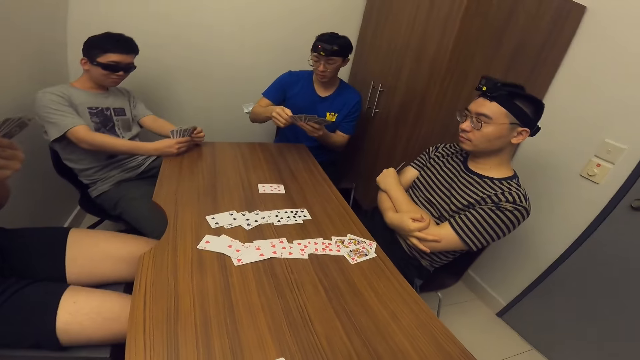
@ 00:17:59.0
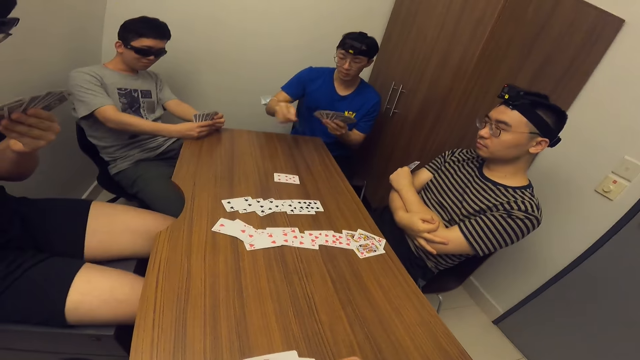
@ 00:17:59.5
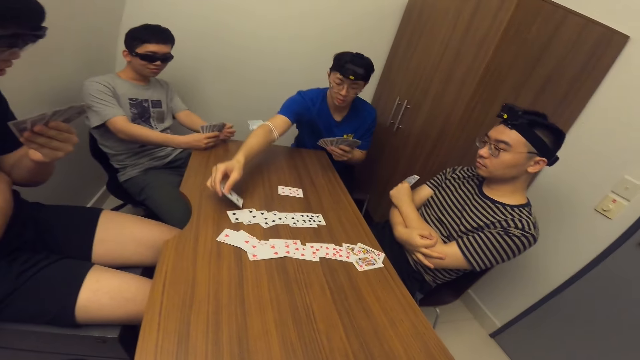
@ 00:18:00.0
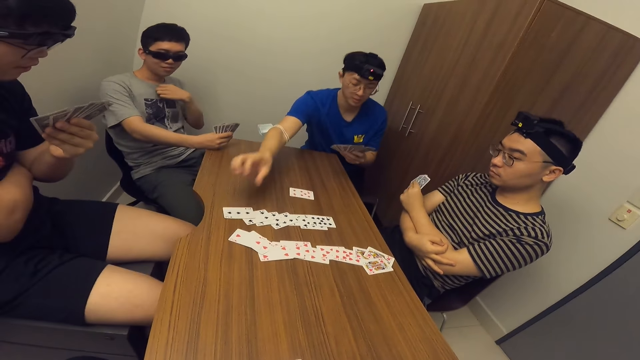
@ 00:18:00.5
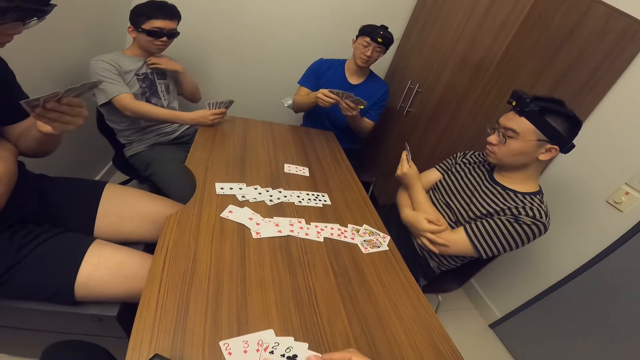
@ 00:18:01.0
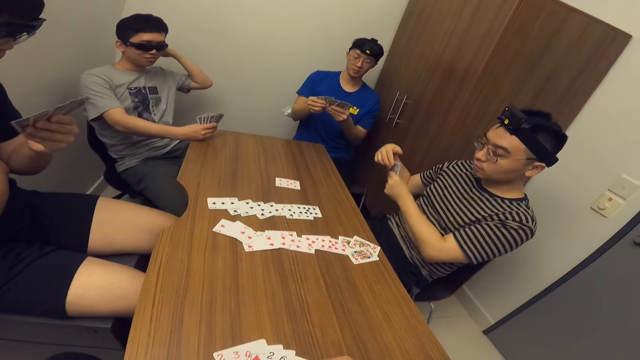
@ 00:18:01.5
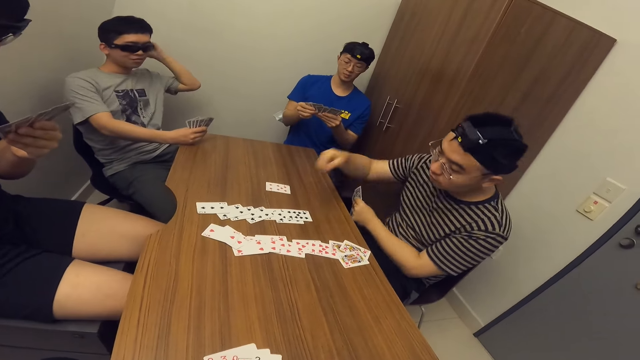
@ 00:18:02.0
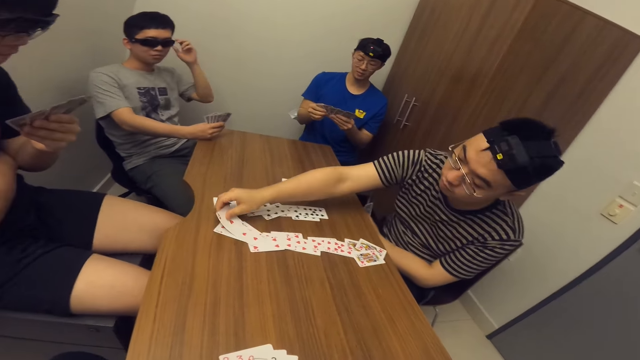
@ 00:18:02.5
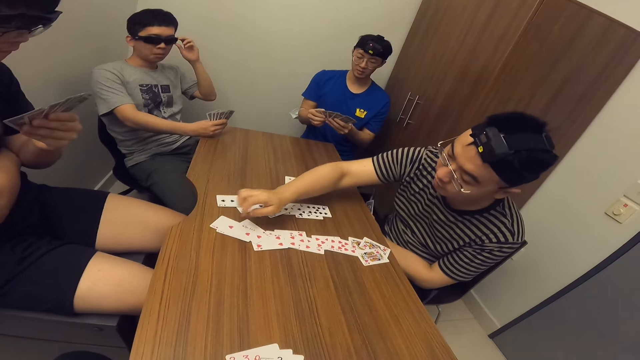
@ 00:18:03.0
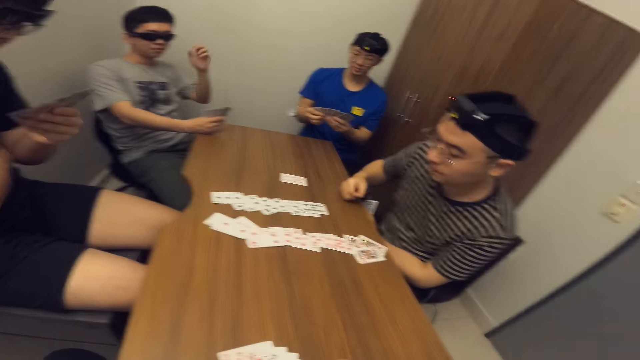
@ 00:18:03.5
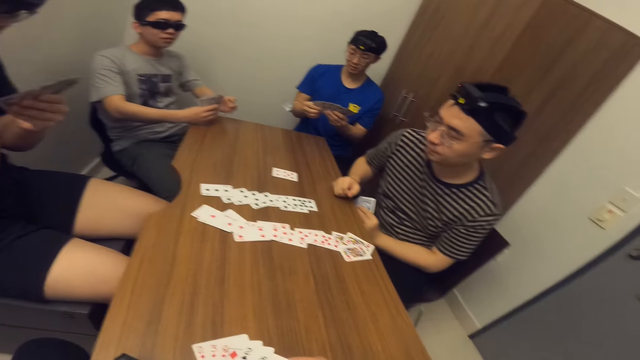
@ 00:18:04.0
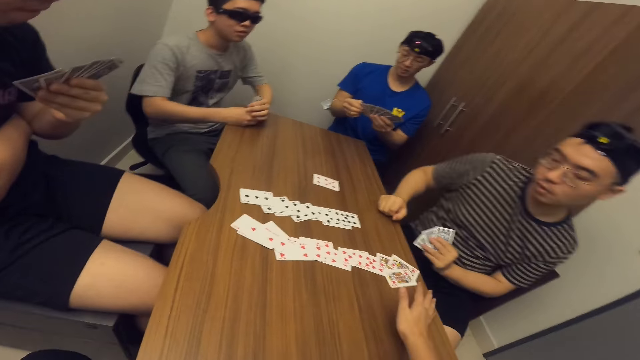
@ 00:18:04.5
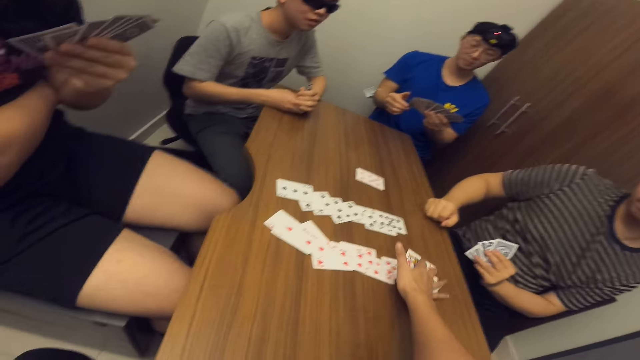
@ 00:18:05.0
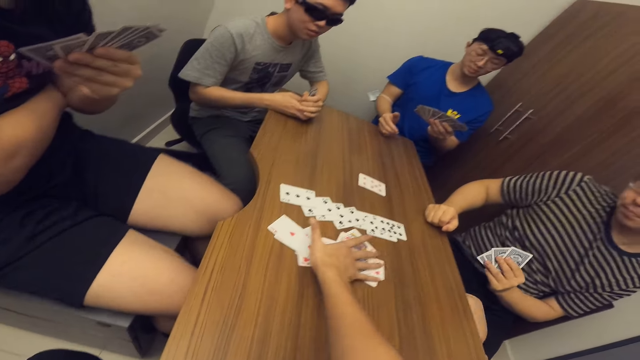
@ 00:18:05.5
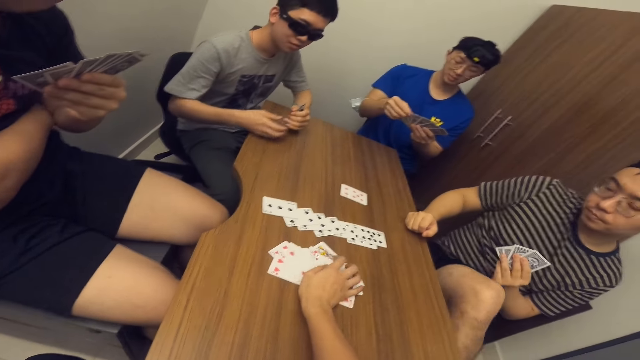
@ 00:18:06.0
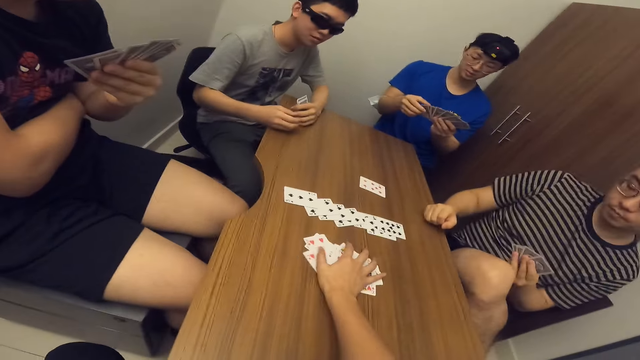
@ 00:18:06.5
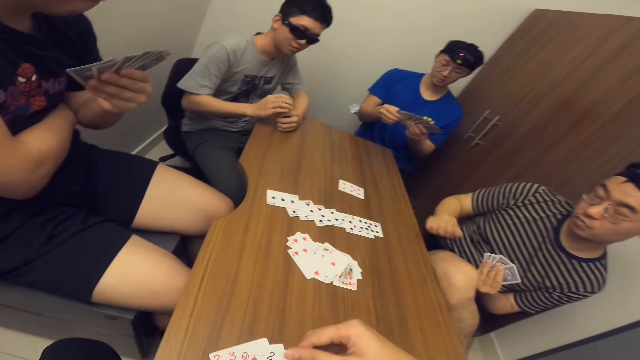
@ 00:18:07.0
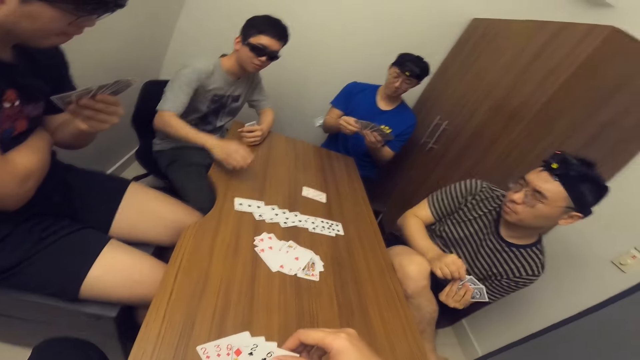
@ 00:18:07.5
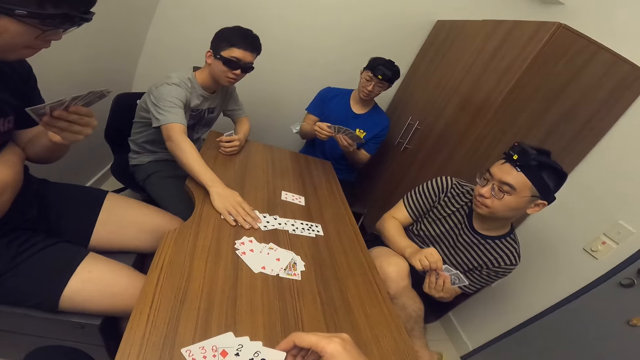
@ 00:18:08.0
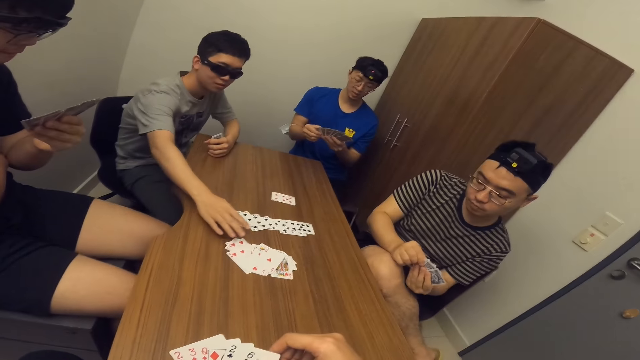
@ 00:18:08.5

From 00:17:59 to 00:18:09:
A man places a card on the table with his right hand. Another man places a card on the table with his right hand. The camera wearer gathers the cards on the table with his right hand. A third man adjusts the cards on the table with his right hand.

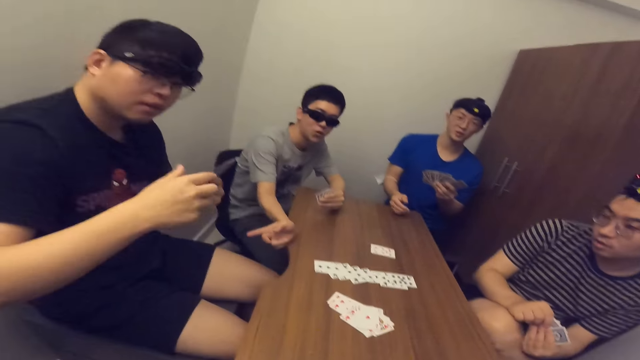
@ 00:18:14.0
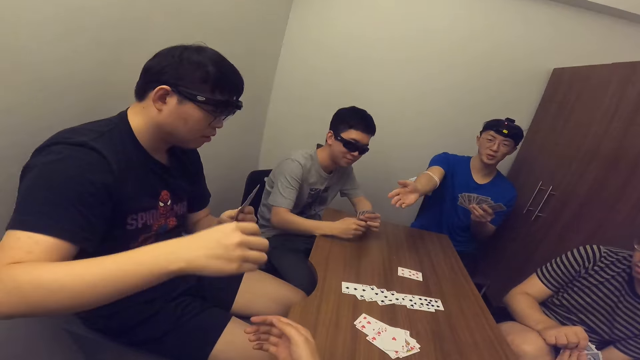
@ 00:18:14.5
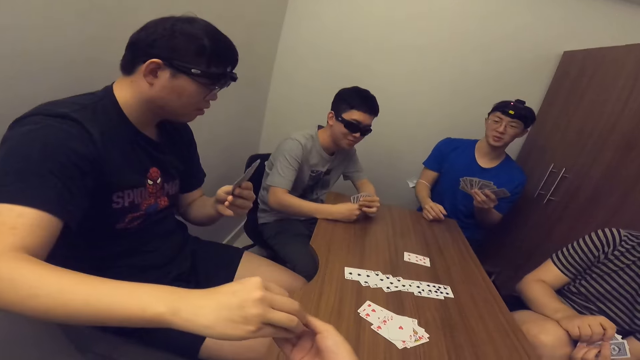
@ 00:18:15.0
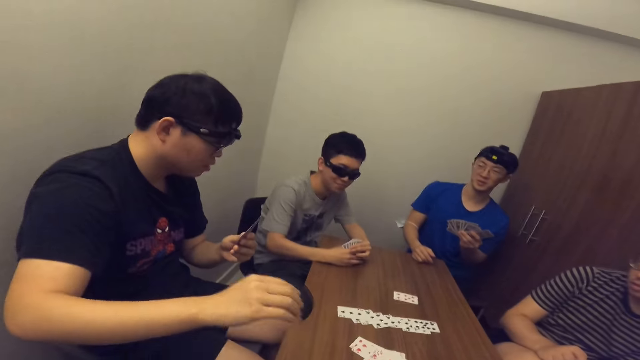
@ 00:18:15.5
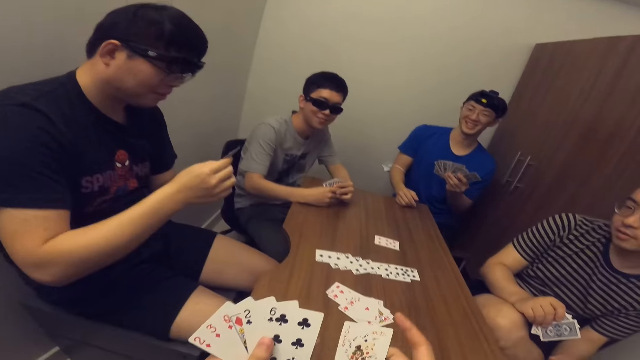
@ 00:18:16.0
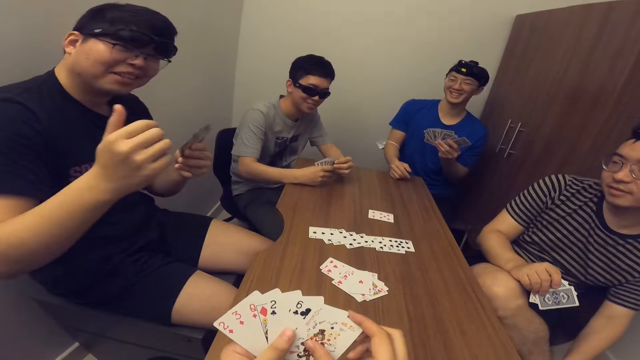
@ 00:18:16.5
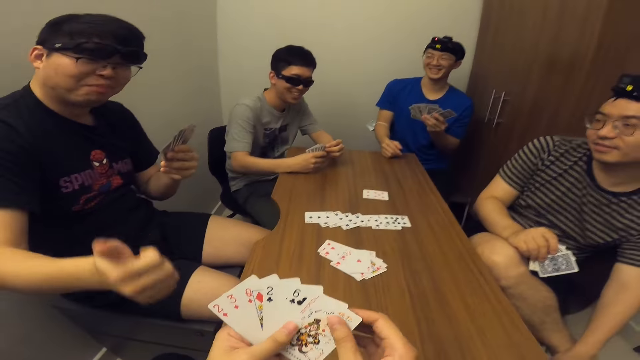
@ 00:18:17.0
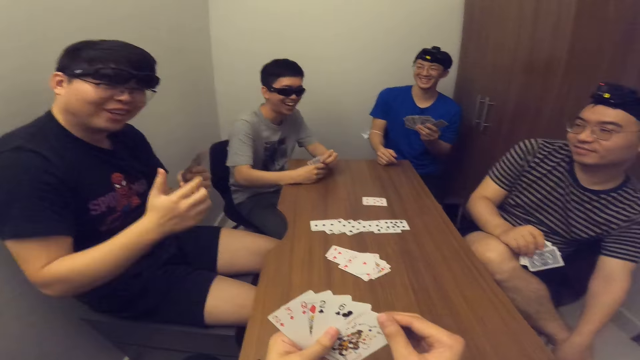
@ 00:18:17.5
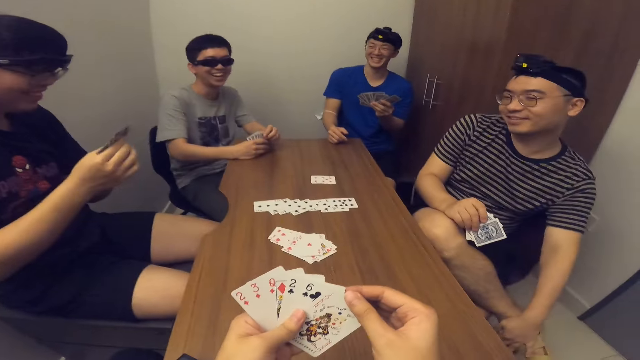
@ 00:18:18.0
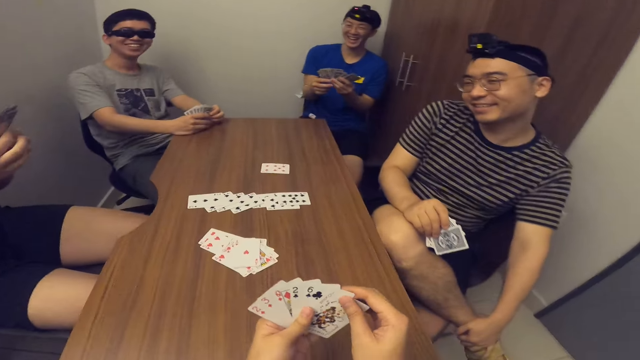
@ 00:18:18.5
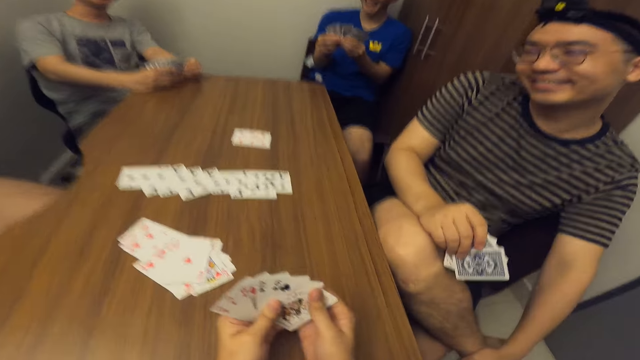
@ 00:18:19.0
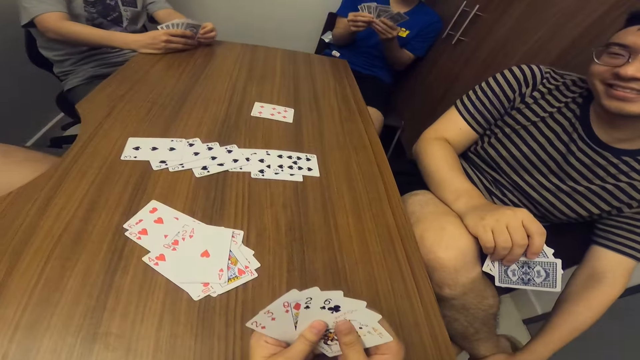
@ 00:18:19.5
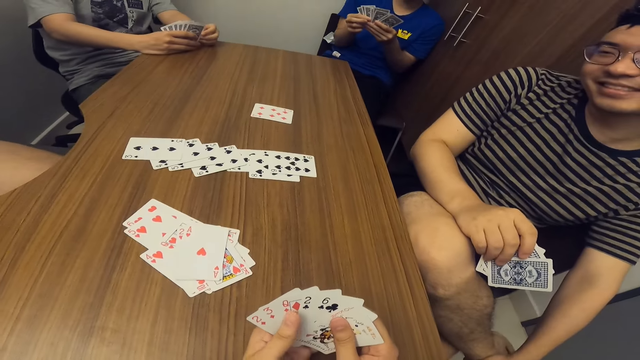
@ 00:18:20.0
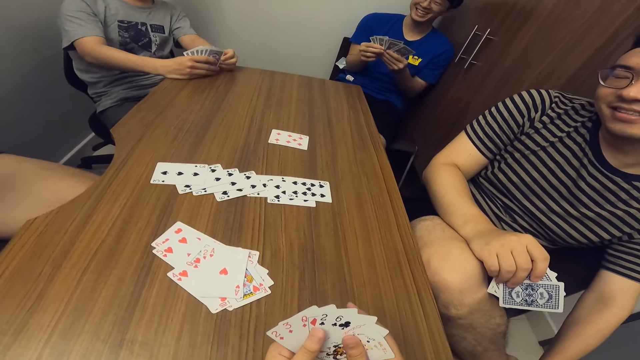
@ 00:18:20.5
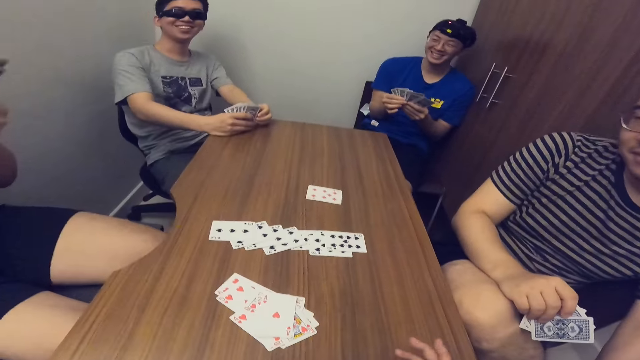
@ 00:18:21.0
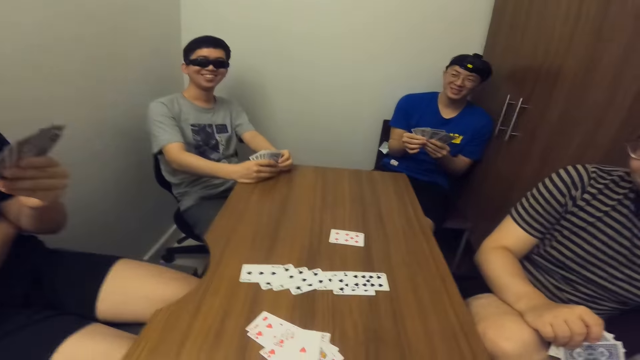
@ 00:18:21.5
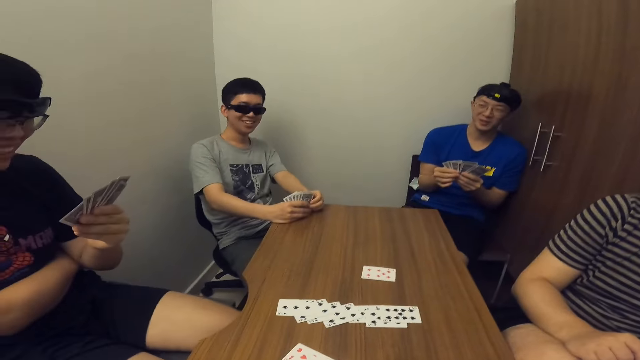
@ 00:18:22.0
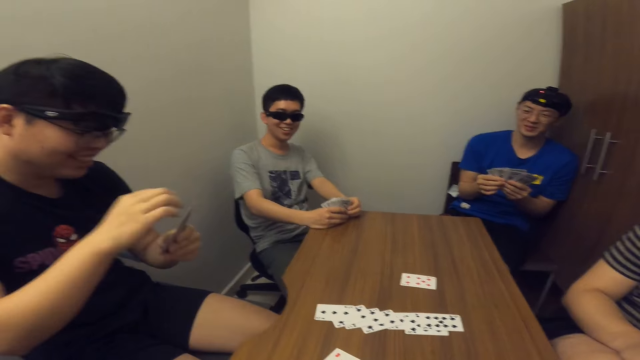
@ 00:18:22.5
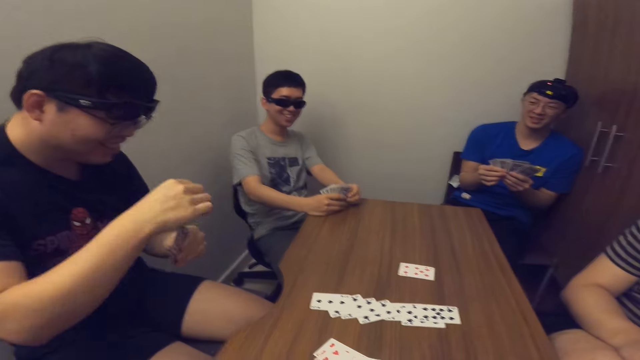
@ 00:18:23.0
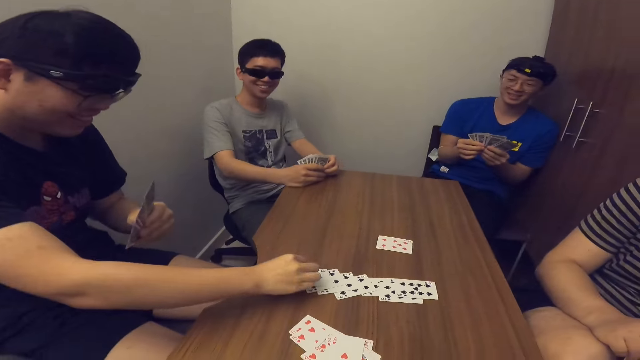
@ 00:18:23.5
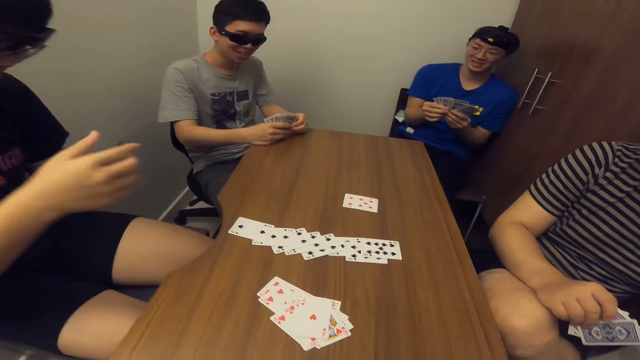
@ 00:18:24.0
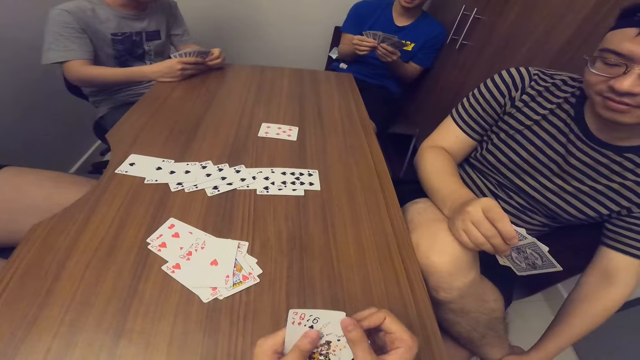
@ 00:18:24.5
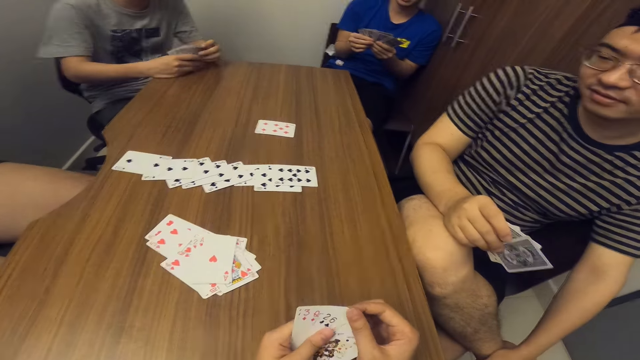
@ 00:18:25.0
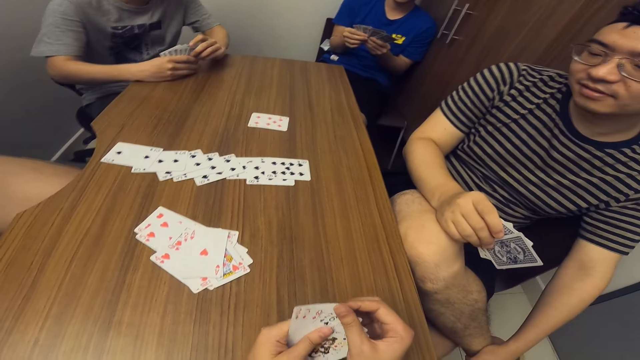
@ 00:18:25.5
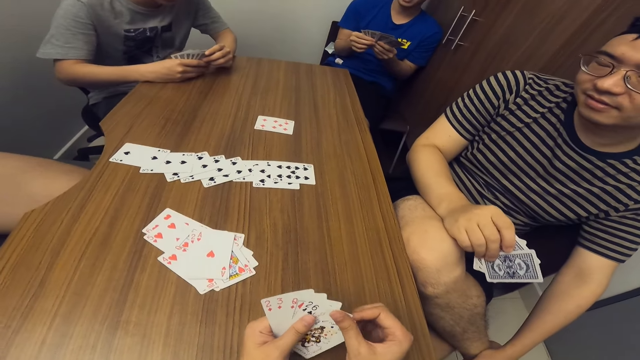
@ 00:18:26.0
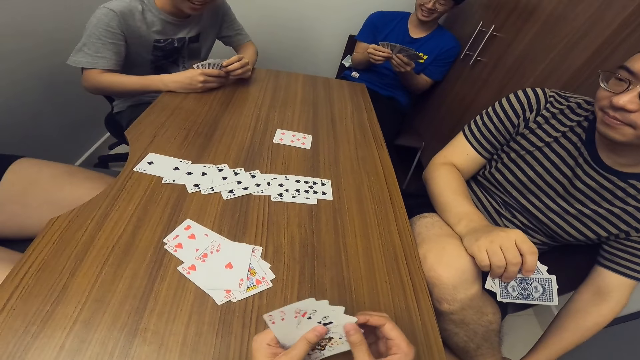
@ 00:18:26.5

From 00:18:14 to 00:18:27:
The camera wearer collects a card from a man with his right hand. The man passes a game card to the camera wearer with his right hand. The camera wearer collects the card from the man with his right hand again. The man passes the card to the camera wearer with his right hand again. The man places the card on the table with his right hand.
